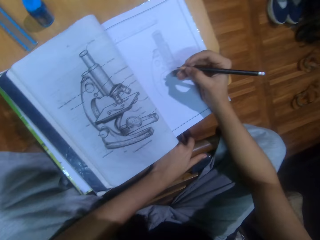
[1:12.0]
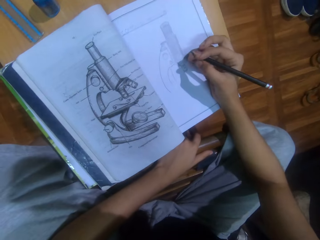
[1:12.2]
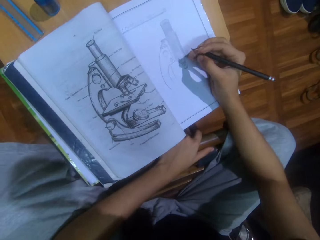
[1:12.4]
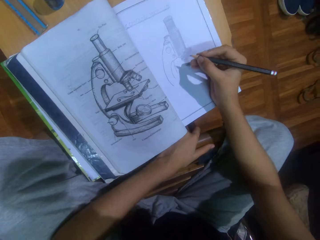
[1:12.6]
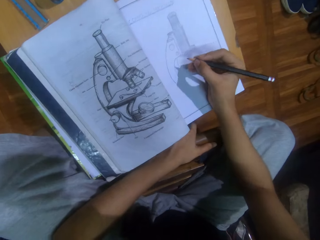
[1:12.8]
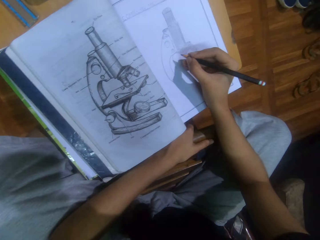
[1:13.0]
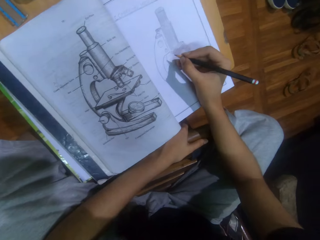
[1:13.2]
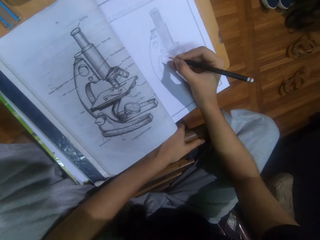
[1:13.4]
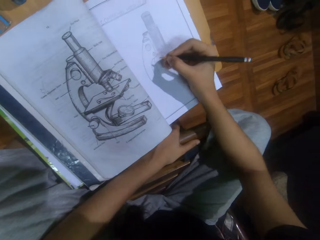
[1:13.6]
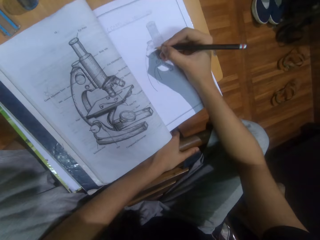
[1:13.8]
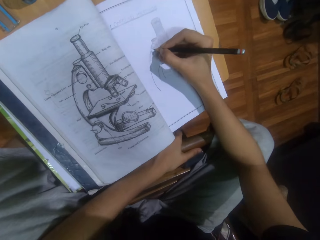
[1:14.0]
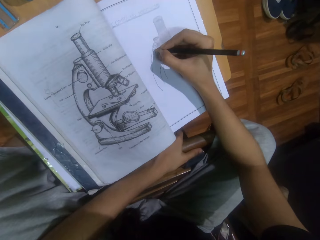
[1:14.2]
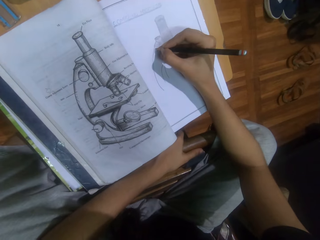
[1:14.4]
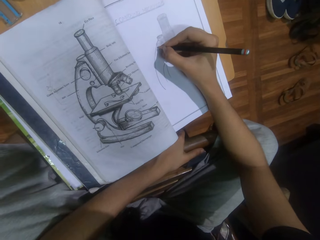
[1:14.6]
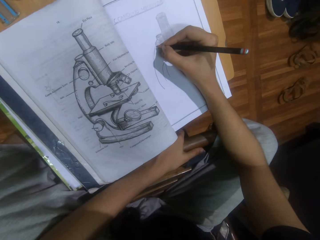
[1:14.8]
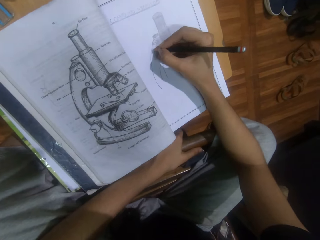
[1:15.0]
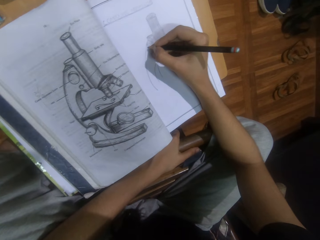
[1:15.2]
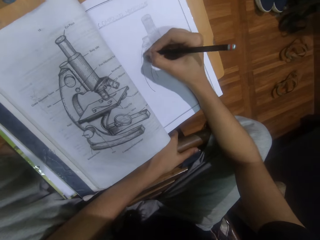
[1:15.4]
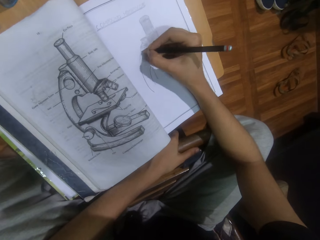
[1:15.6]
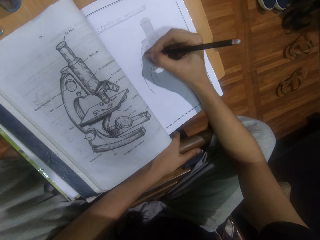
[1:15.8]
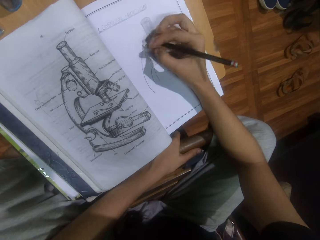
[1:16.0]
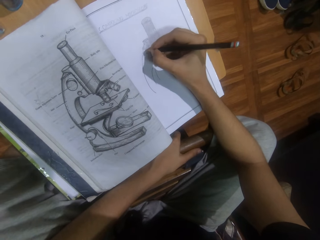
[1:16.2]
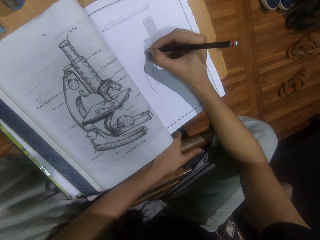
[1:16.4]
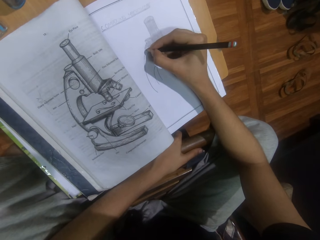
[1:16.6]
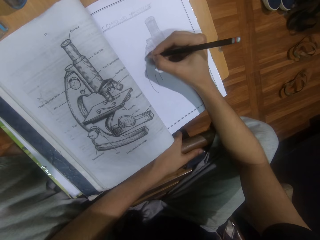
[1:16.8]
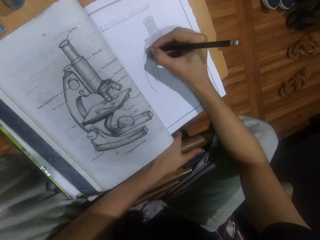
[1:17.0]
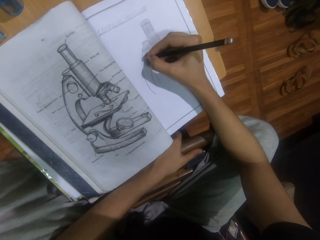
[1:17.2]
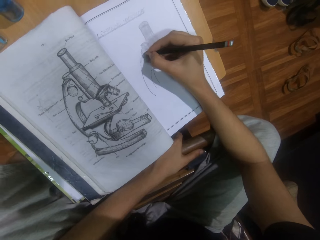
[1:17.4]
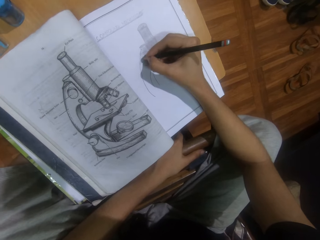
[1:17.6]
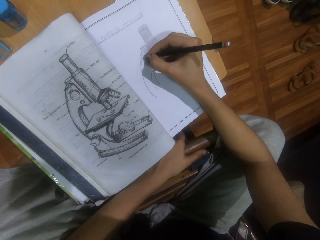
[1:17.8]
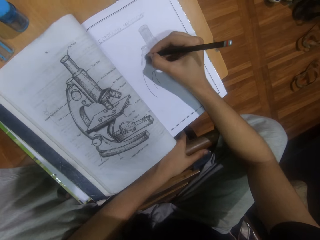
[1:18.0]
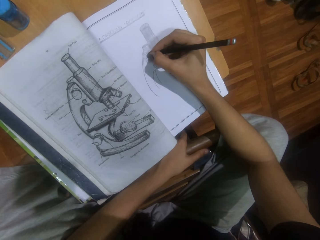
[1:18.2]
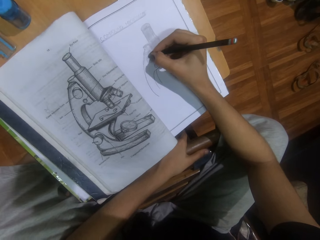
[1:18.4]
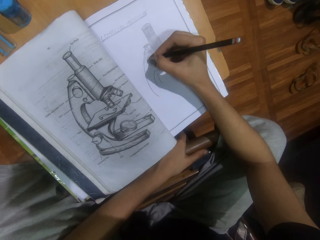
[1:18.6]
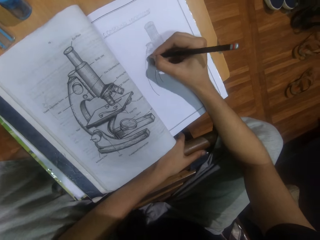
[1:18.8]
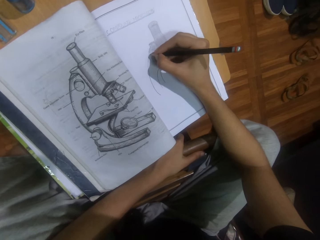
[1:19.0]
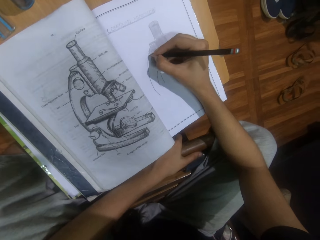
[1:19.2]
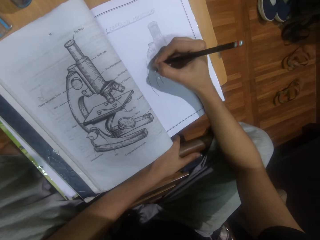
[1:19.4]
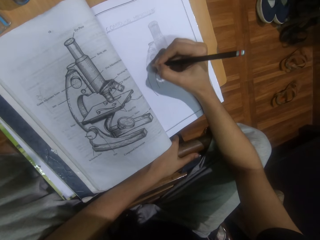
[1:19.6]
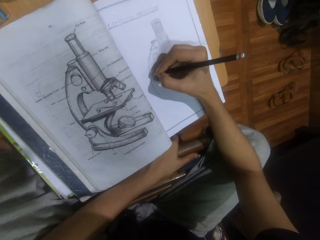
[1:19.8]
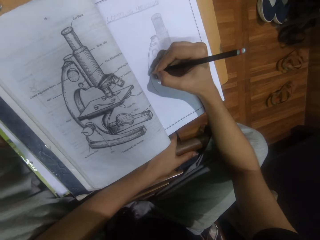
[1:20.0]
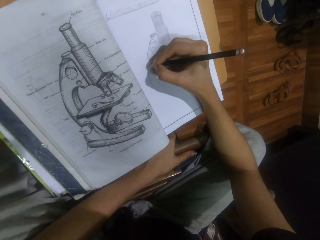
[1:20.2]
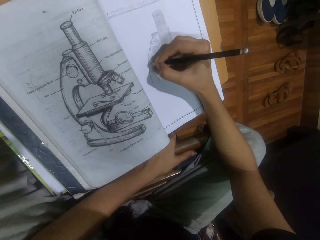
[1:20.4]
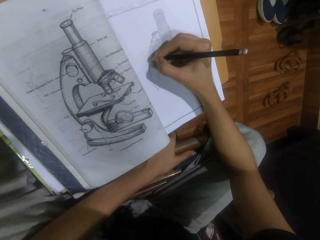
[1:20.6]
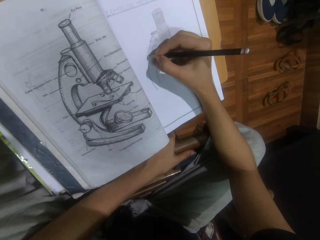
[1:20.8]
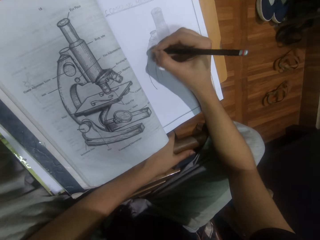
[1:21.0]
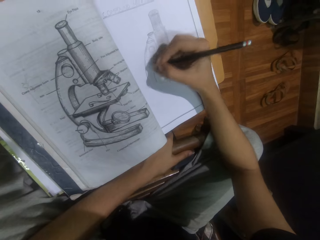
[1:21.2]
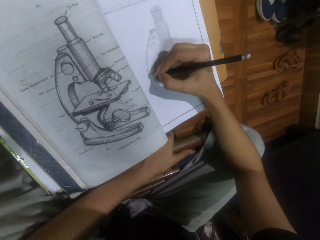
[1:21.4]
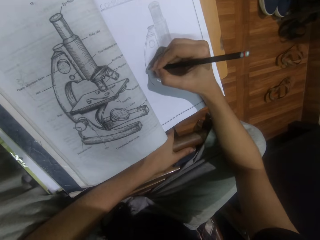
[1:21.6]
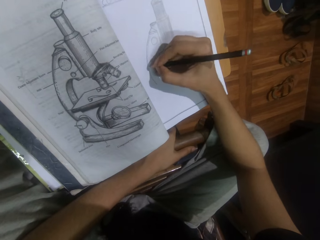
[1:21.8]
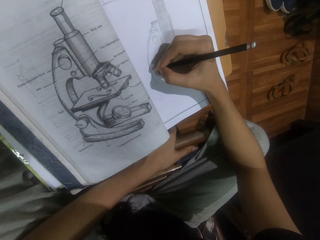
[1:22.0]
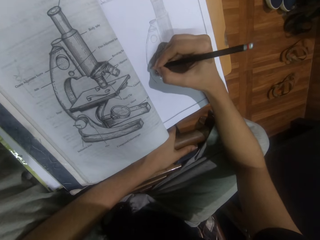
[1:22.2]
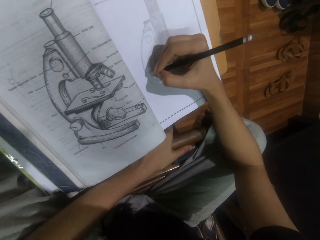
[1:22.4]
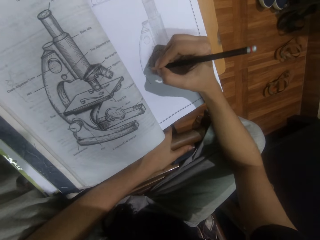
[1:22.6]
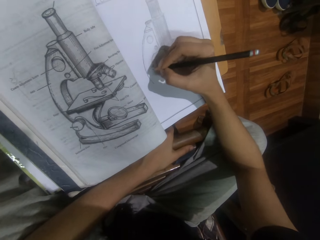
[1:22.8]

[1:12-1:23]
The camera wearer draws on the book. They draw on the book.

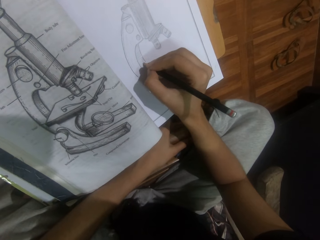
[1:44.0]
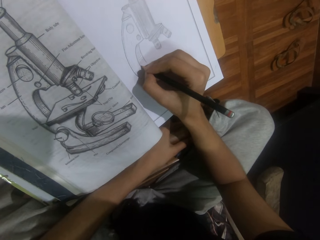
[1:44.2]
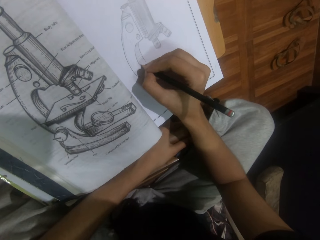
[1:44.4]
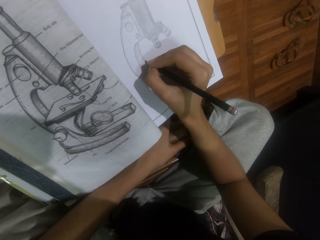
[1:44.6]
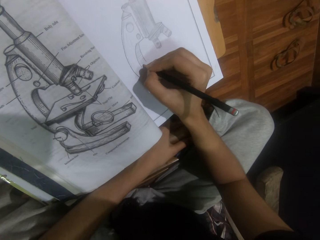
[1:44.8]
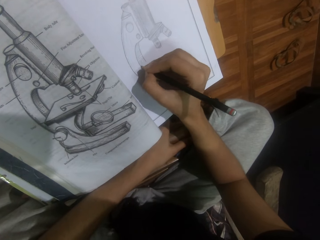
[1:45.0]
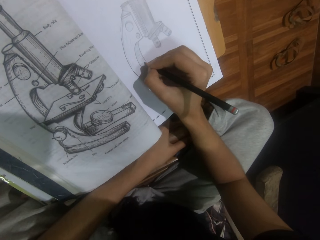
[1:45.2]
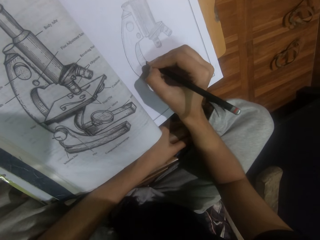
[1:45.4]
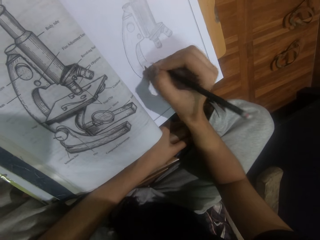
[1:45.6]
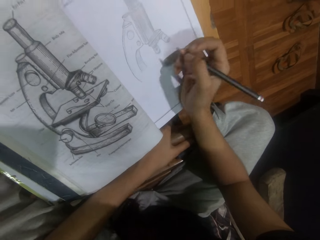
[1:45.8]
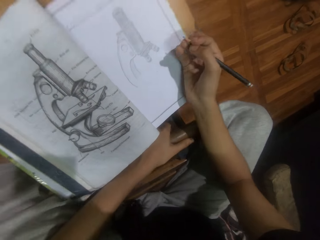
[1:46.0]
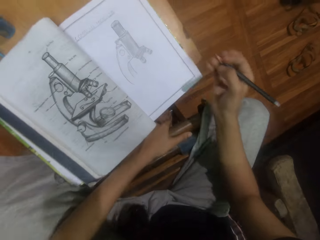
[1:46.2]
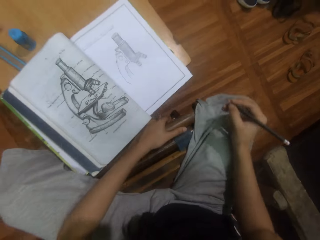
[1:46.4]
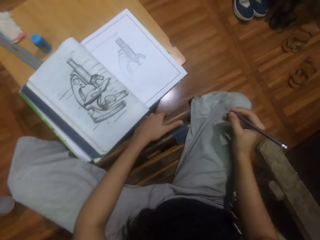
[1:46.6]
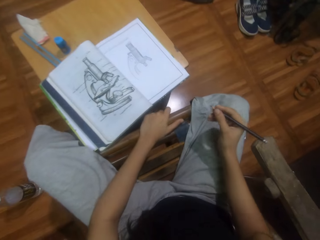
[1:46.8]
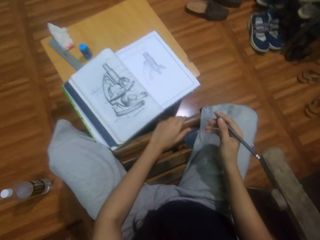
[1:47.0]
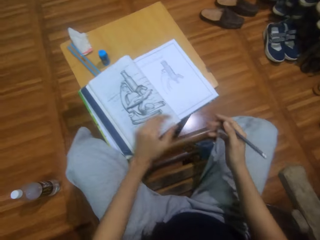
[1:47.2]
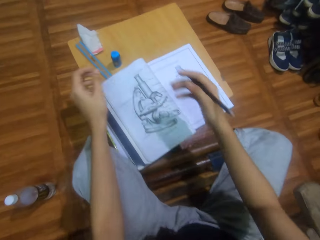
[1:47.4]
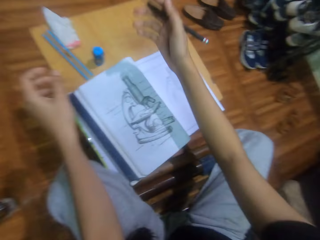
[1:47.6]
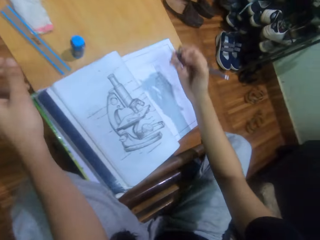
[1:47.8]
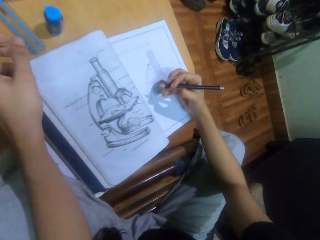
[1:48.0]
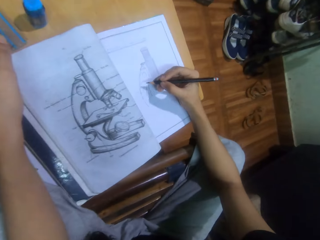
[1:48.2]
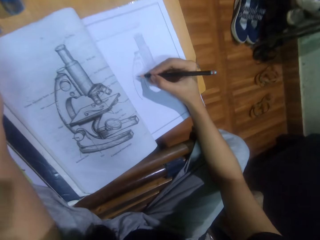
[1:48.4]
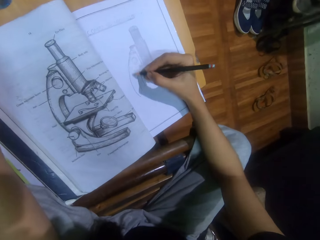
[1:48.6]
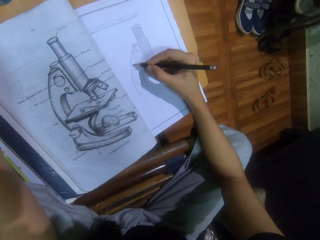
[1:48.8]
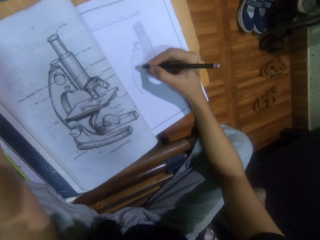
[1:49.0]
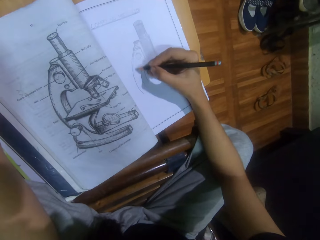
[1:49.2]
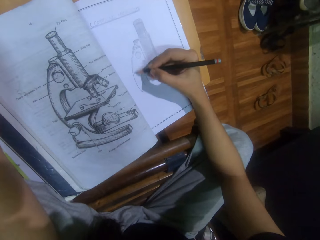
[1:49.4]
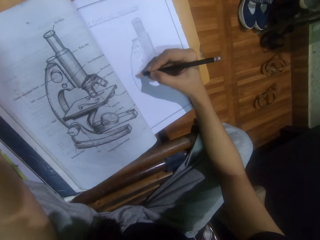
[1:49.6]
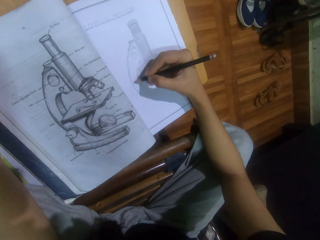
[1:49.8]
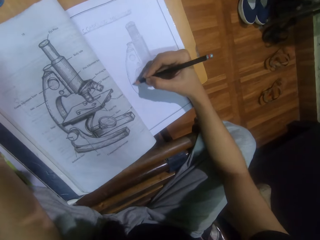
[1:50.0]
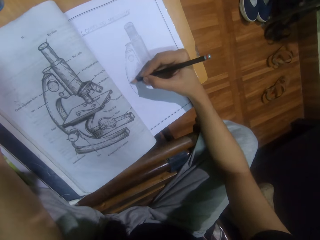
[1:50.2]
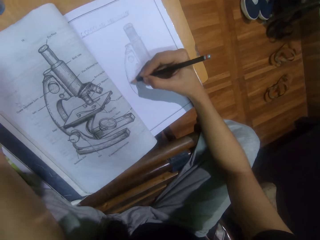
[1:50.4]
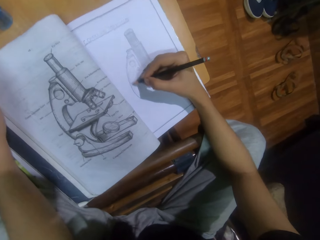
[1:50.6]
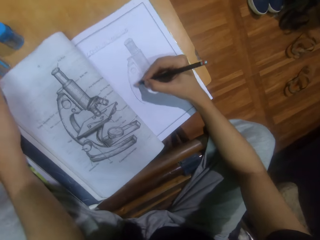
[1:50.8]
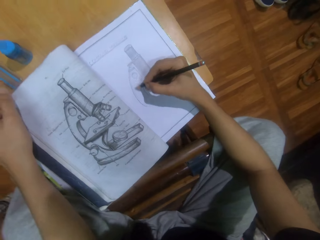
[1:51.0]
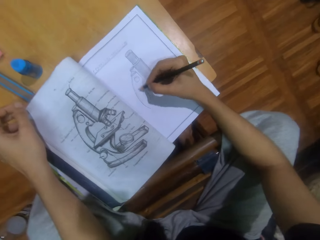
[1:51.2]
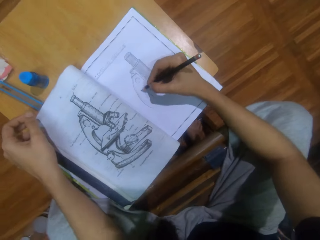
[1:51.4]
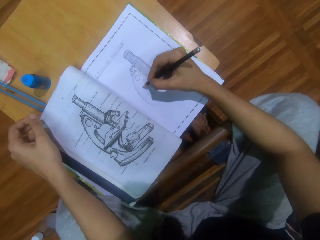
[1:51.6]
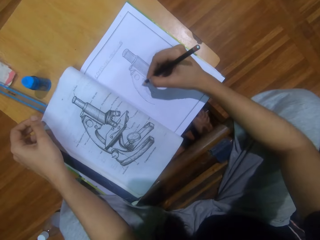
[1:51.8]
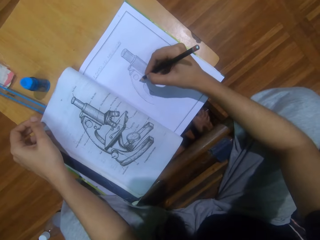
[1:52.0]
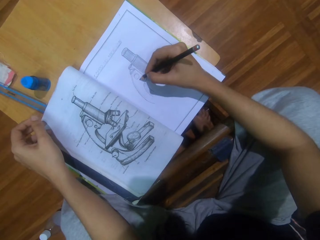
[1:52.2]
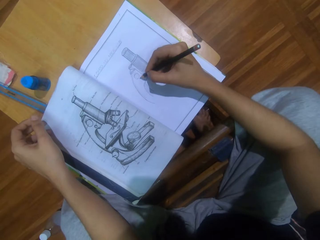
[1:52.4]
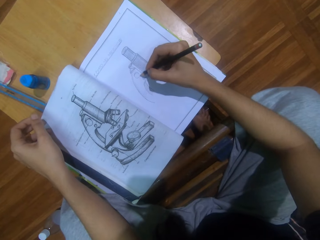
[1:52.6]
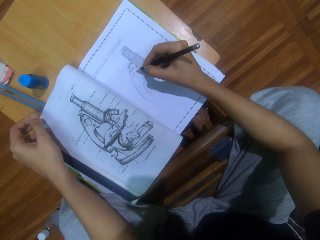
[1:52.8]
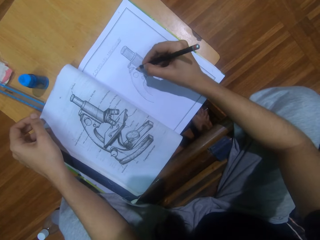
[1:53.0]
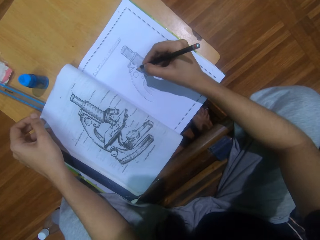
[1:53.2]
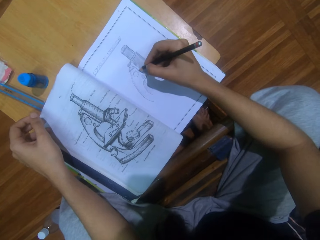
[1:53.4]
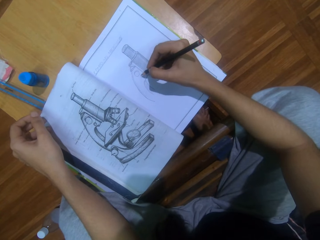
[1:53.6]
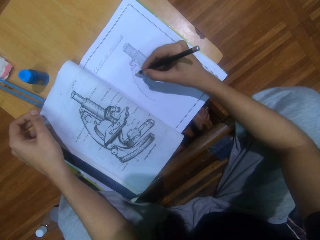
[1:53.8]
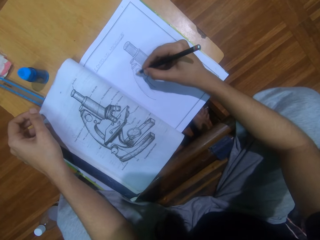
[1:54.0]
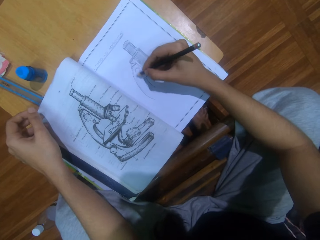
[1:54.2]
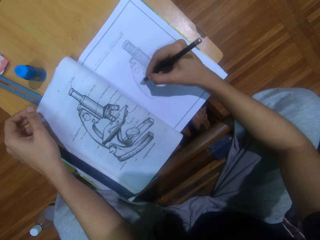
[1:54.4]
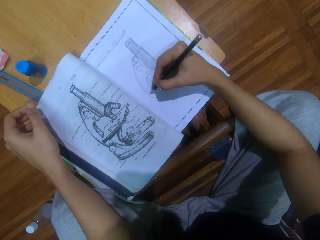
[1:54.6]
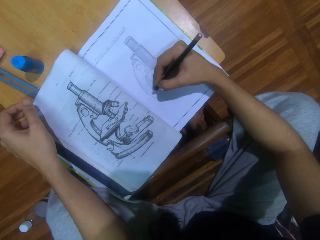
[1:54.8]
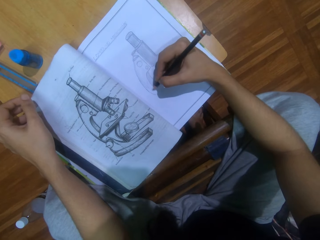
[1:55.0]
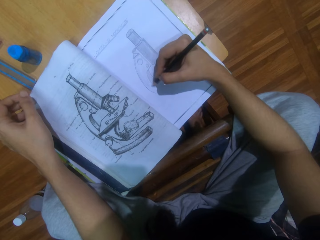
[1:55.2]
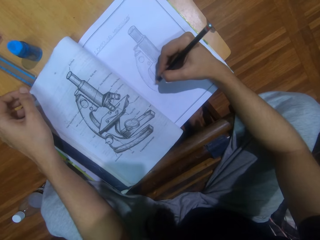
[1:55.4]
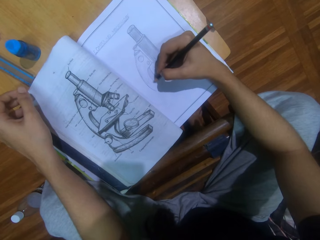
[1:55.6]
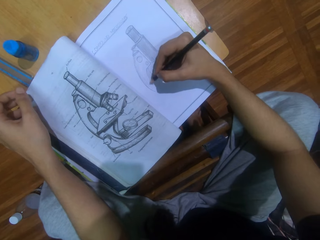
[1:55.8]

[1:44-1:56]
The camera wearer stares at the book. She moves her hands. She draws on the book.
